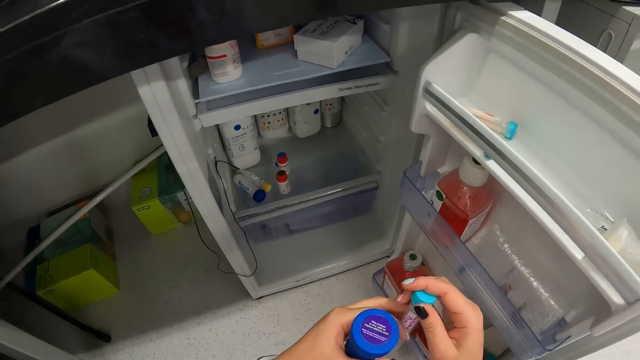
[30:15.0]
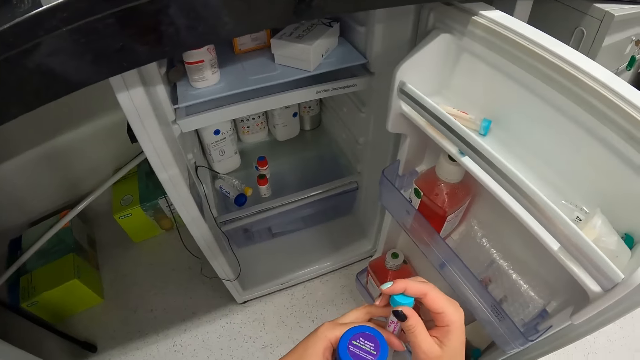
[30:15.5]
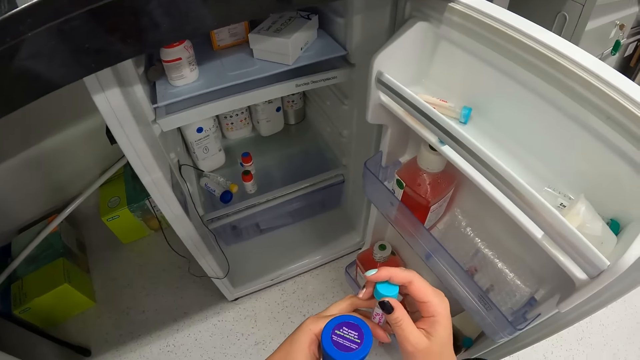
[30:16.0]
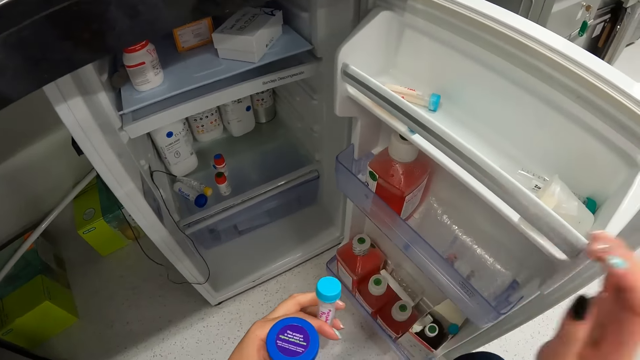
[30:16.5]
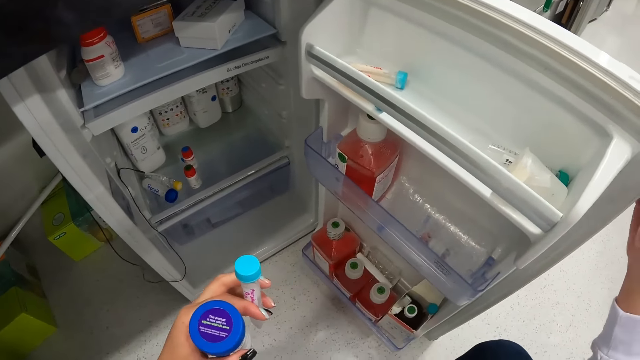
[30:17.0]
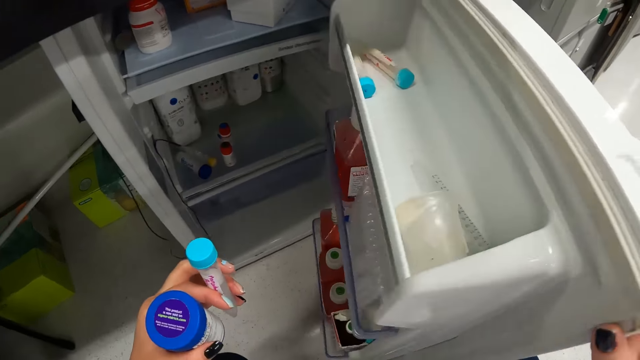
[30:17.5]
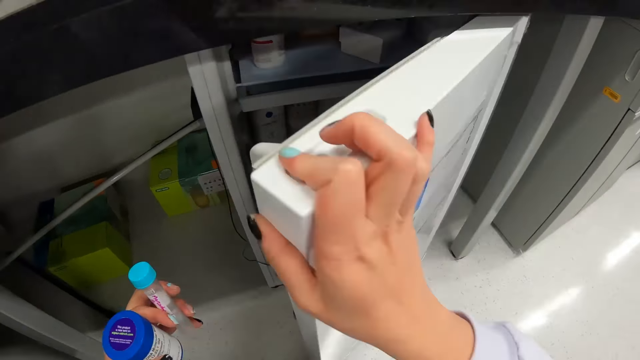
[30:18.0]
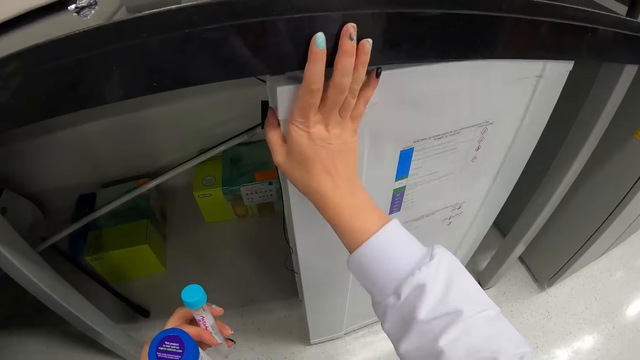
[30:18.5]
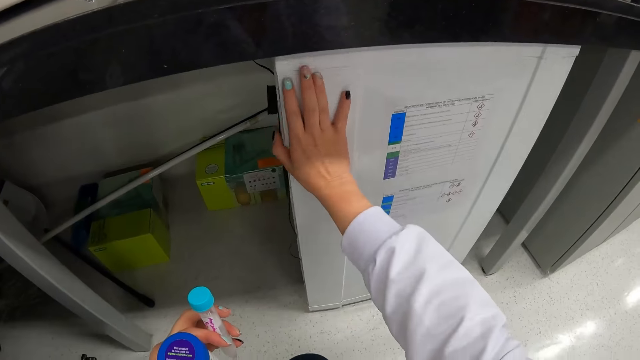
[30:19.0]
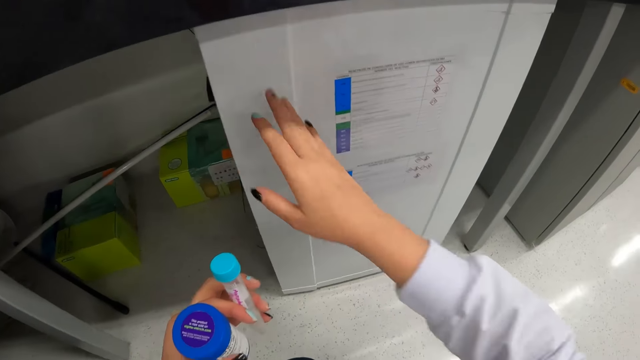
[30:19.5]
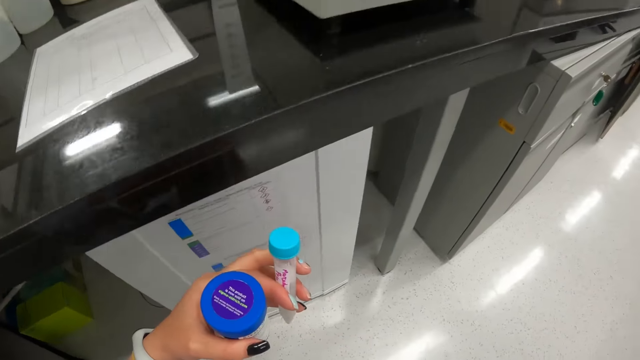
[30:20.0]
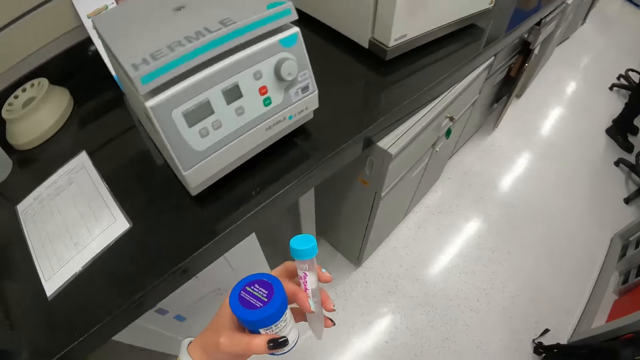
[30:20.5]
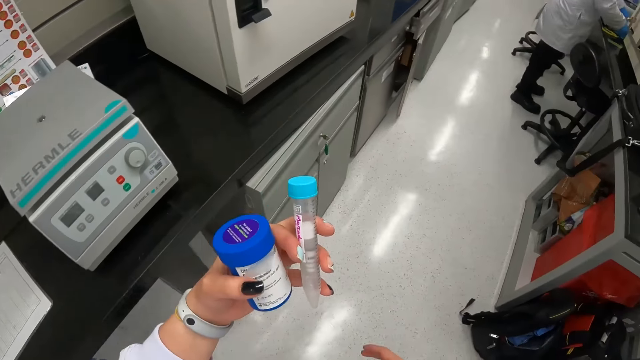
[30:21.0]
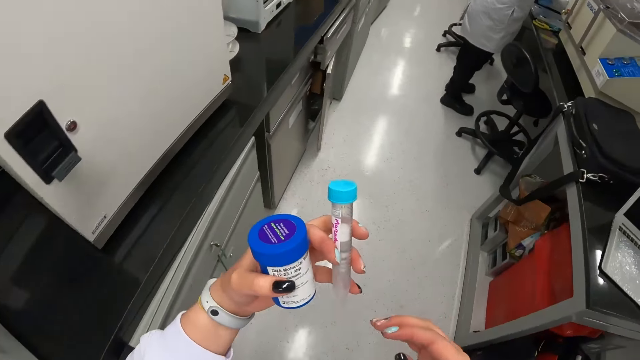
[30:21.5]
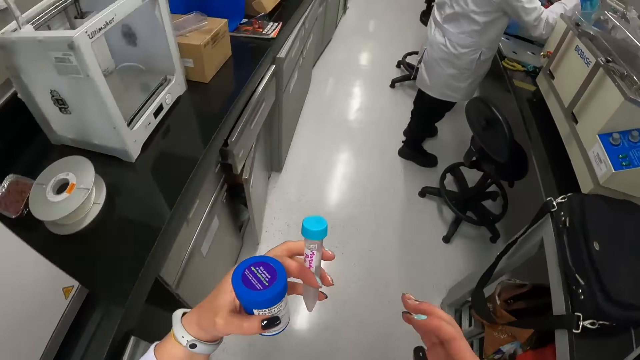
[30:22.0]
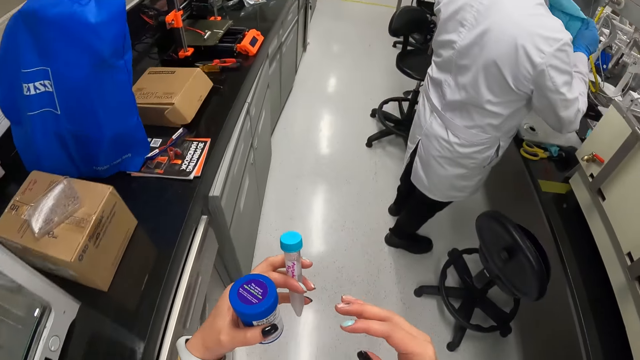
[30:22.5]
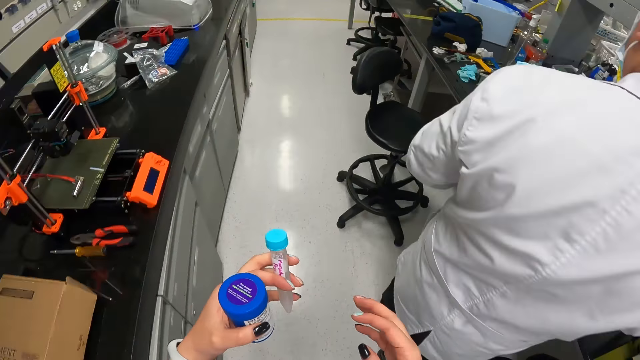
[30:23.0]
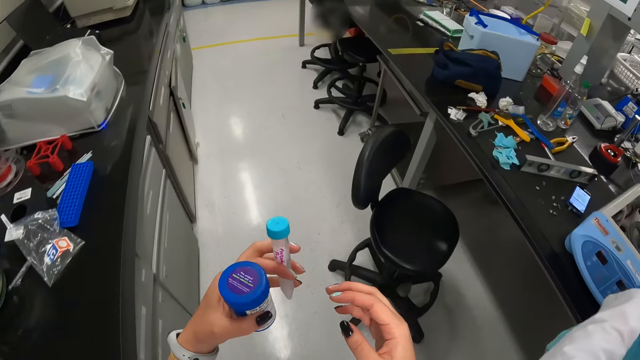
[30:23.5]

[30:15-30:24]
The camera wearer reads on the test tube. They close the fridge. They walk in the laboratory.

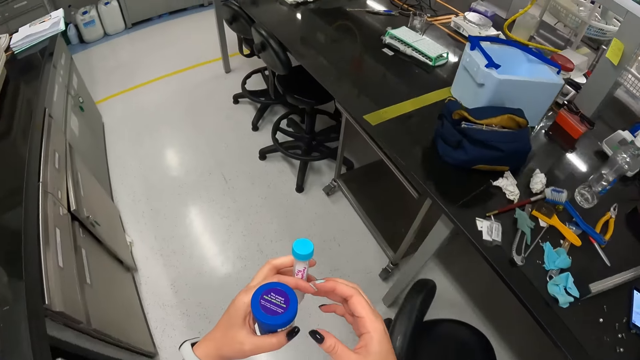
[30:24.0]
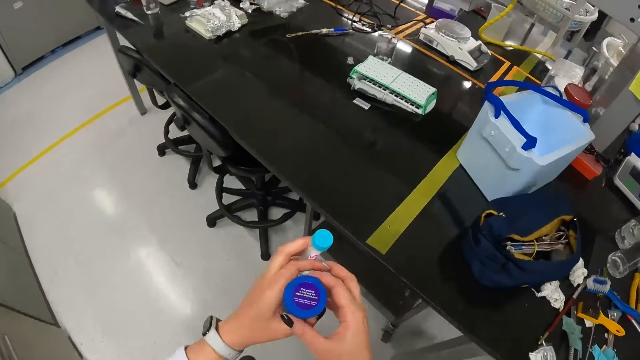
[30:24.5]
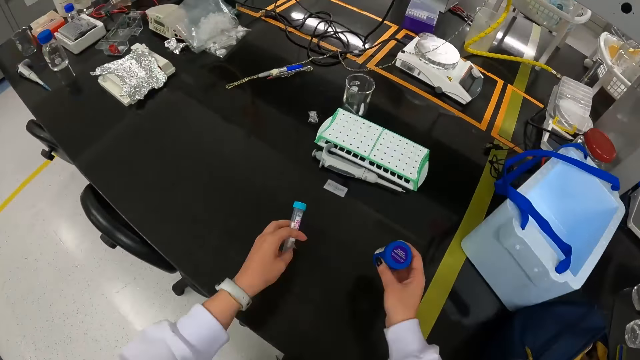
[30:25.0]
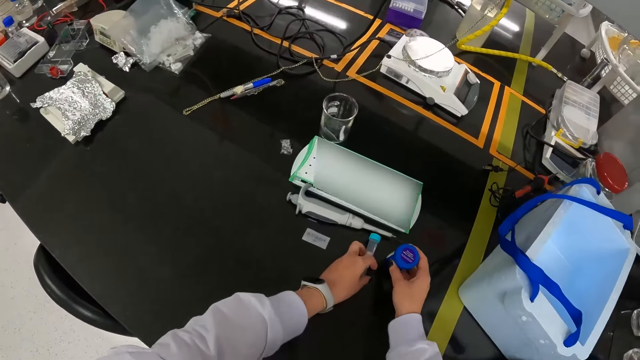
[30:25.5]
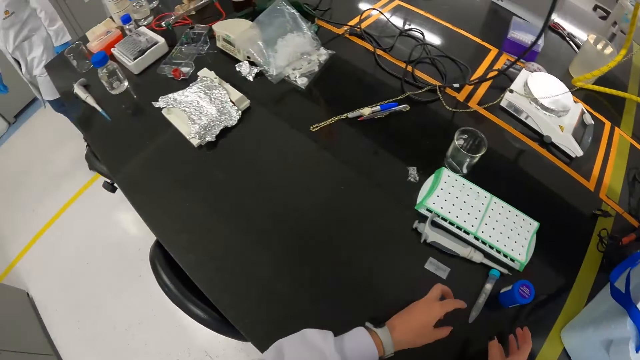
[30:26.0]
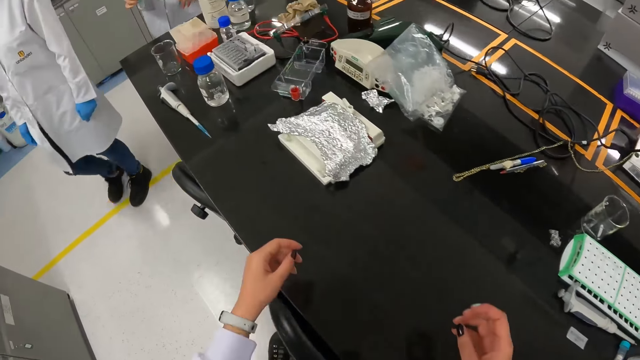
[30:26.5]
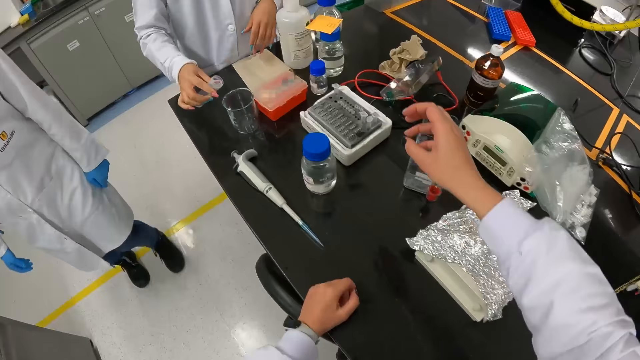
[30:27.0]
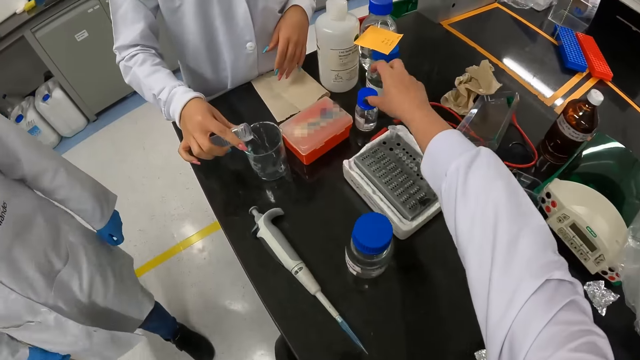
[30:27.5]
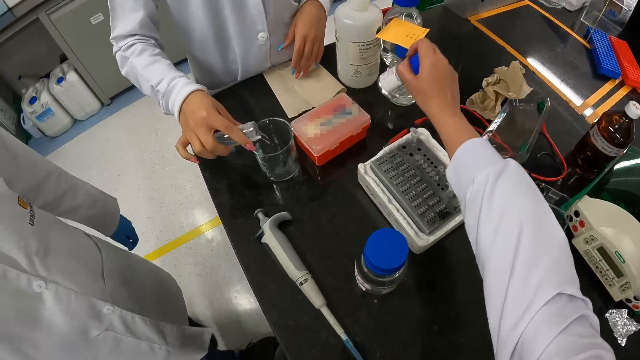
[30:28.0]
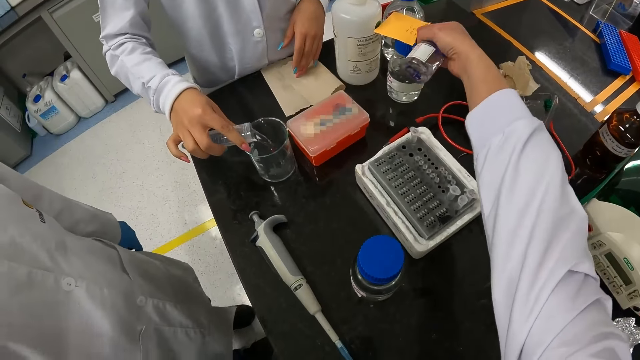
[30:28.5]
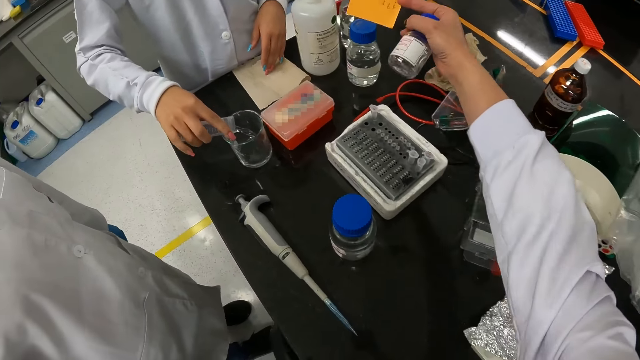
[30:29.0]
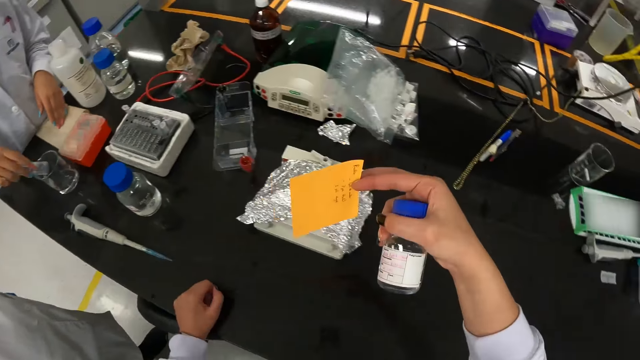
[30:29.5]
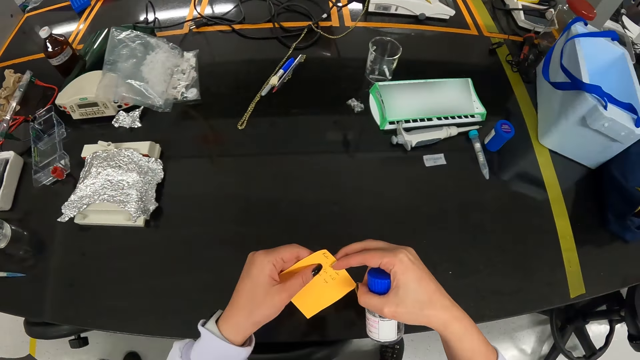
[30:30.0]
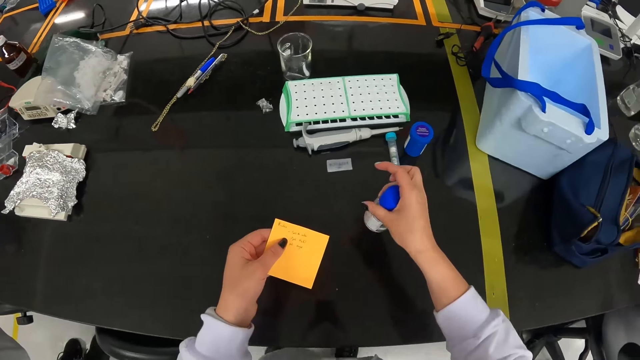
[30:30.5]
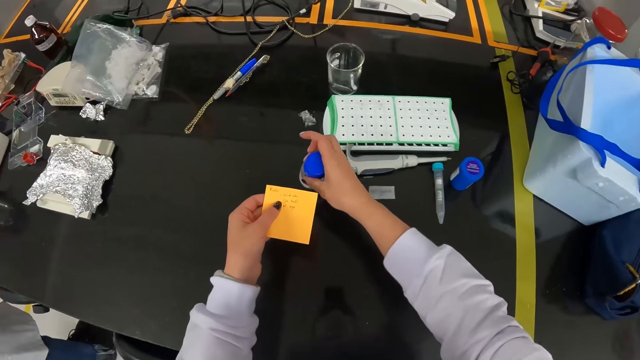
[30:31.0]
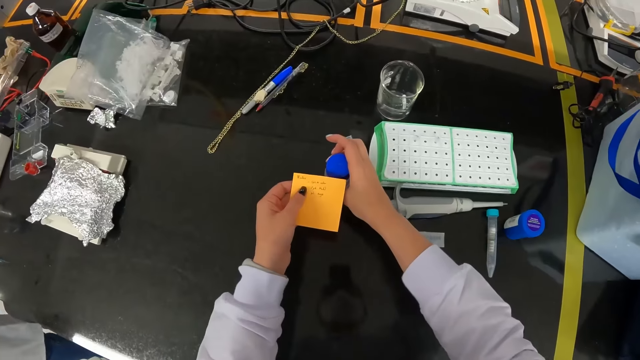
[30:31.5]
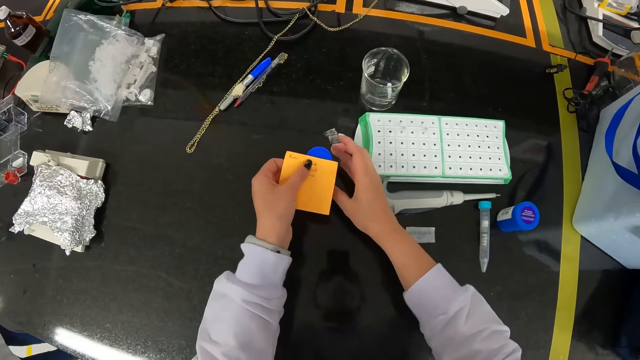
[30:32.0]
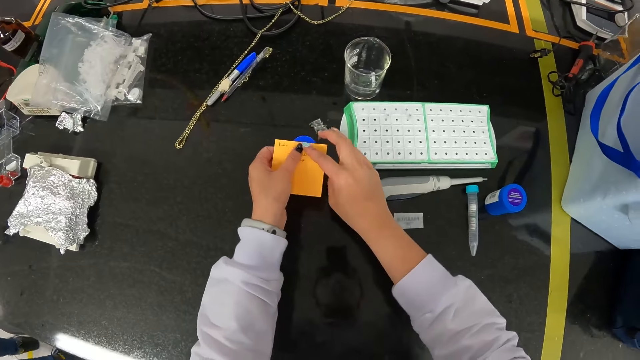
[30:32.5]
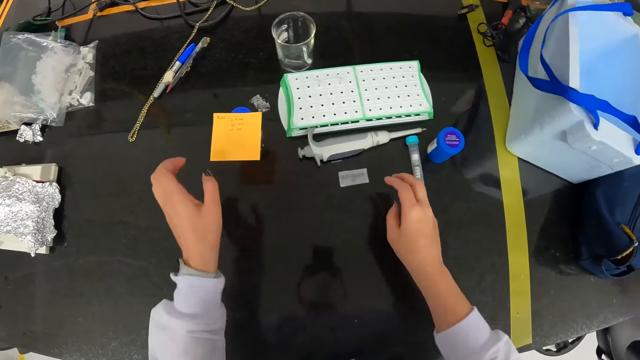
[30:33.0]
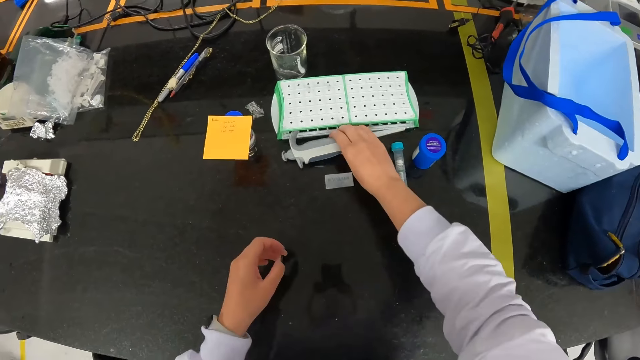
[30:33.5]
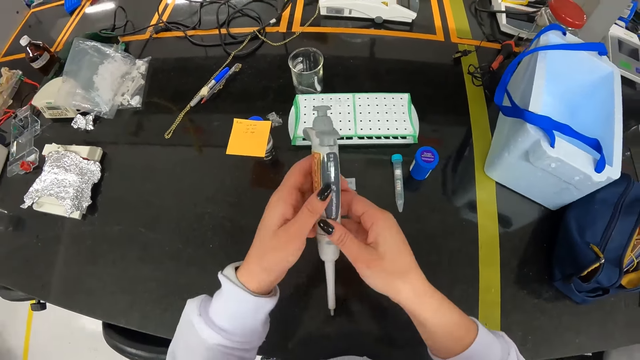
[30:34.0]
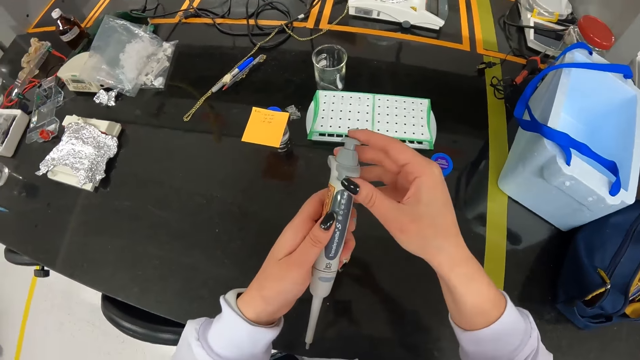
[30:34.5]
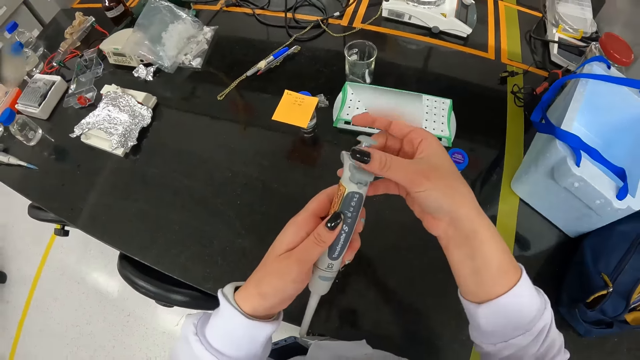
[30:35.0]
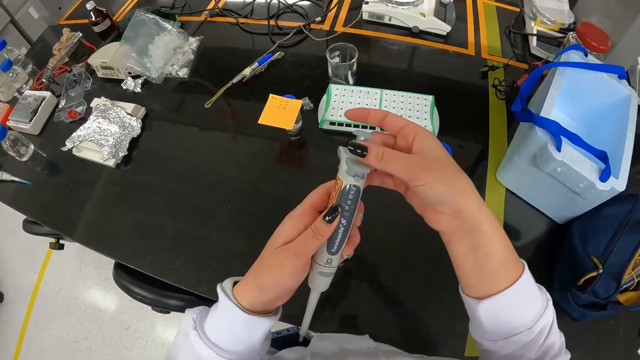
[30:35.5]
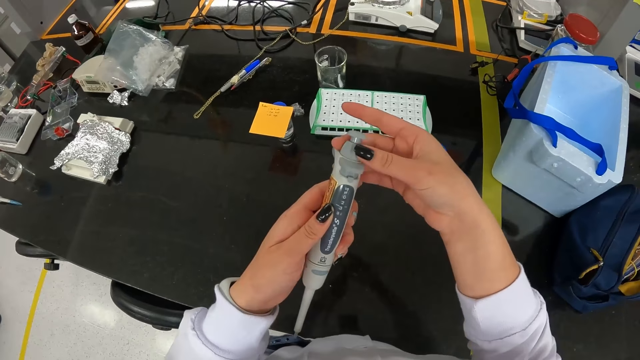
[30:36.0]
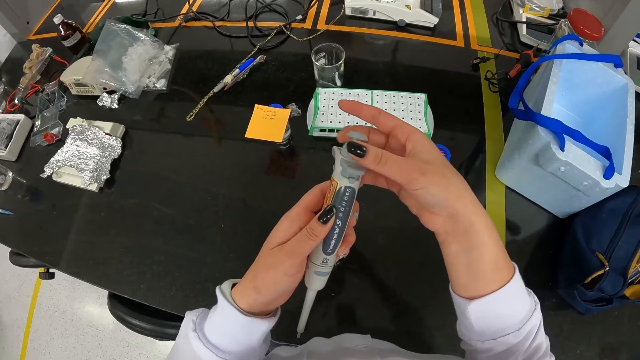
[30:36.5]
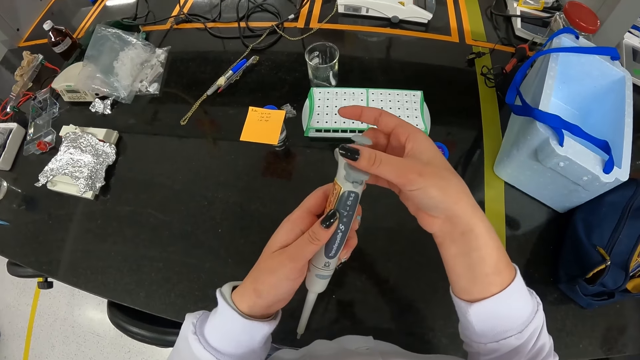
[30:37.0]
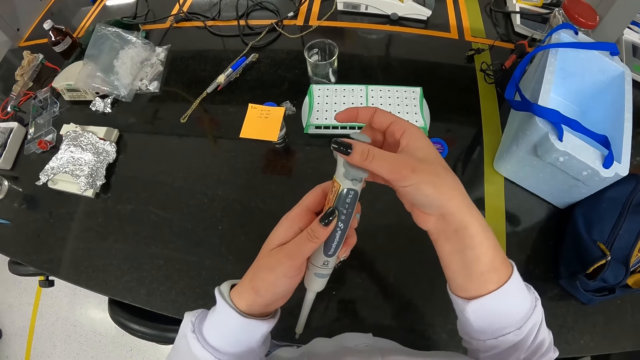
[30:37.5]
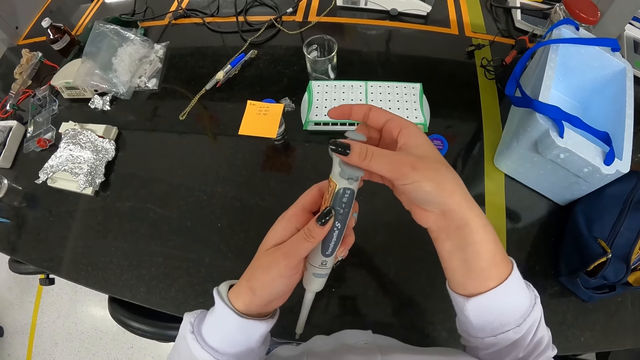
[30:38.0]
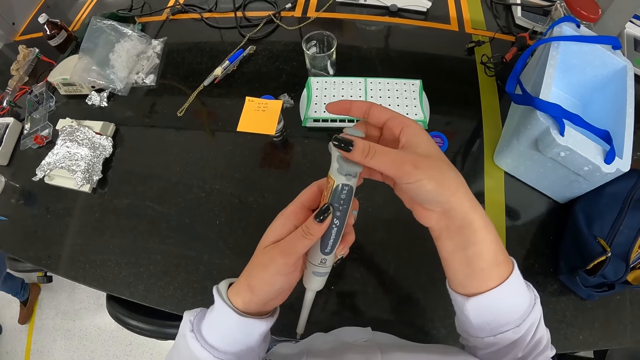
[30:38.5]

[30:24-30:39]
The camera wearer places the test tube and the container on the table. They turn around. They pick a container of specimen. They pick a sticker. They put the container of specimen on the table. They put the sticker on the container of specimen. They pick a syringe on the table. They adjust the syringe.
